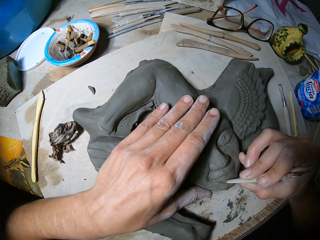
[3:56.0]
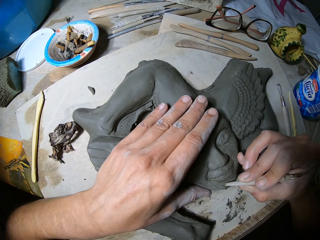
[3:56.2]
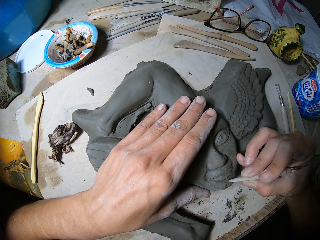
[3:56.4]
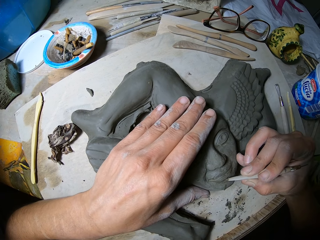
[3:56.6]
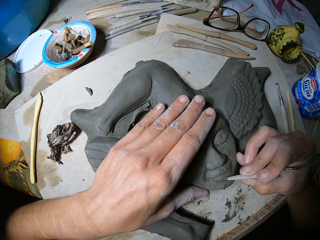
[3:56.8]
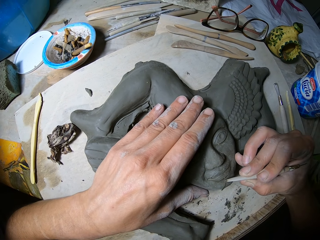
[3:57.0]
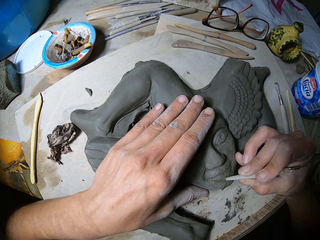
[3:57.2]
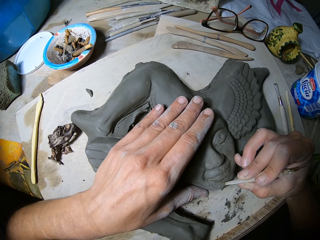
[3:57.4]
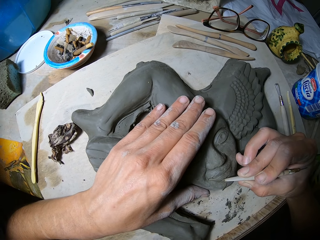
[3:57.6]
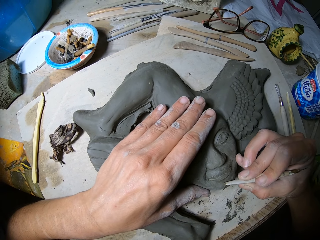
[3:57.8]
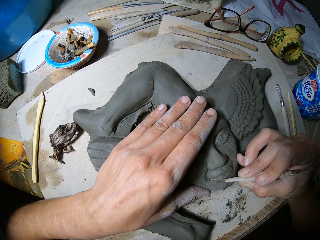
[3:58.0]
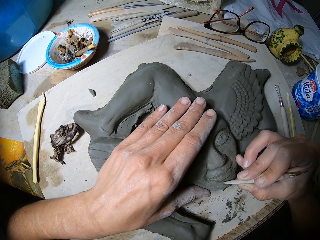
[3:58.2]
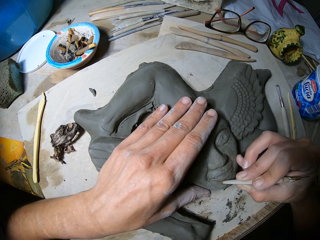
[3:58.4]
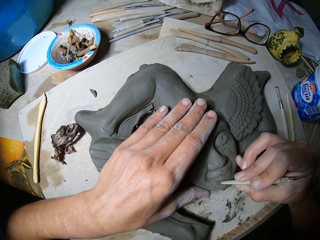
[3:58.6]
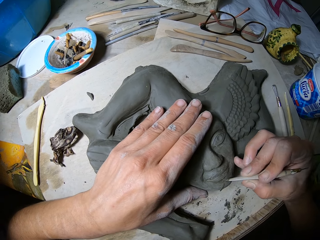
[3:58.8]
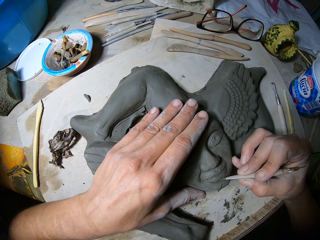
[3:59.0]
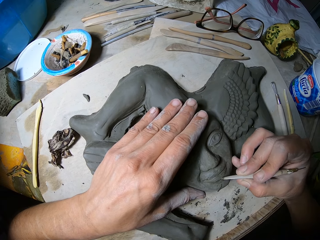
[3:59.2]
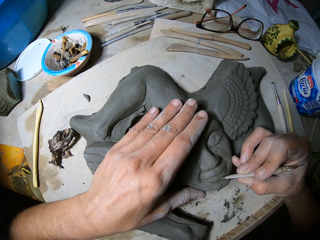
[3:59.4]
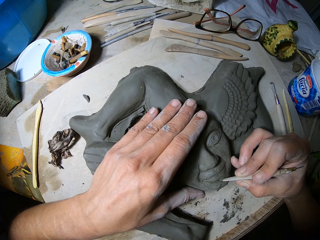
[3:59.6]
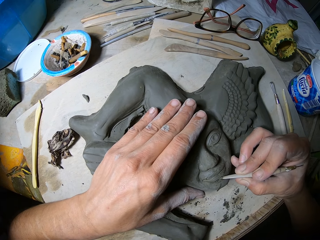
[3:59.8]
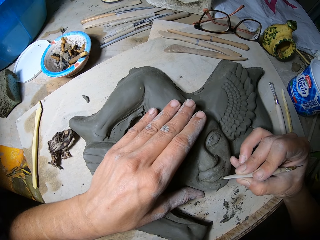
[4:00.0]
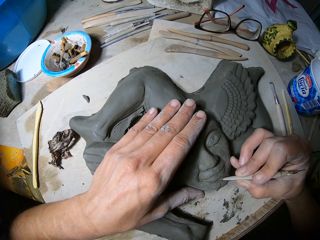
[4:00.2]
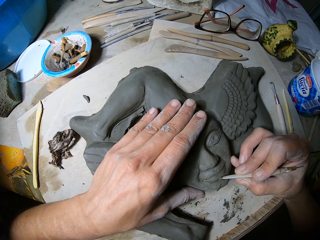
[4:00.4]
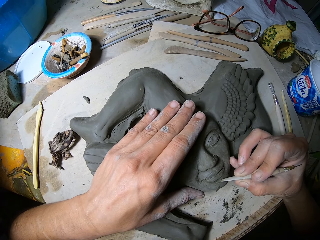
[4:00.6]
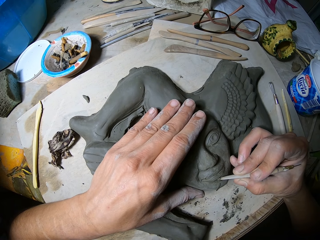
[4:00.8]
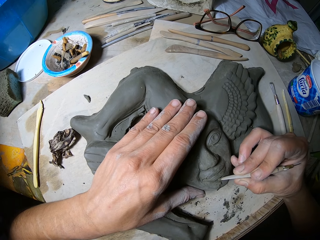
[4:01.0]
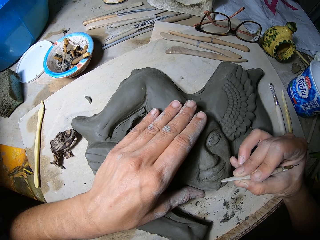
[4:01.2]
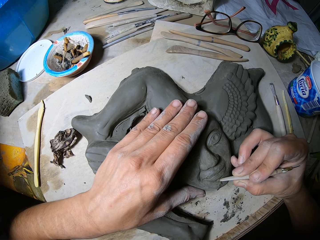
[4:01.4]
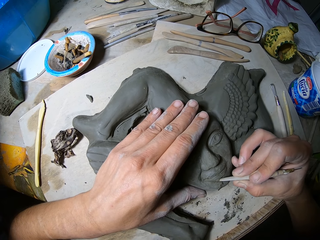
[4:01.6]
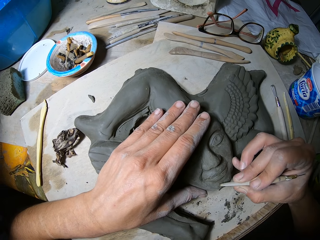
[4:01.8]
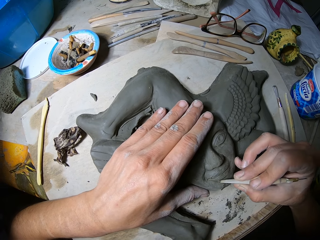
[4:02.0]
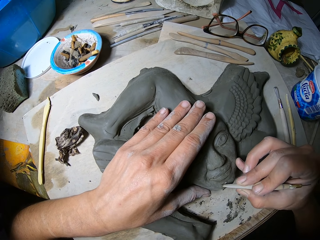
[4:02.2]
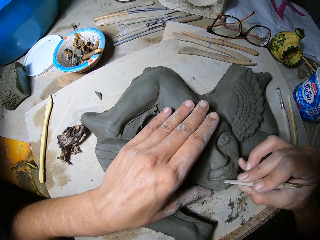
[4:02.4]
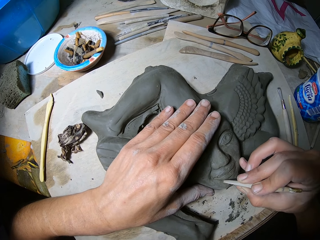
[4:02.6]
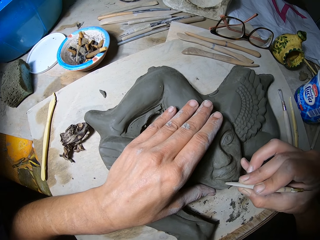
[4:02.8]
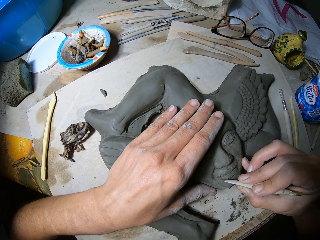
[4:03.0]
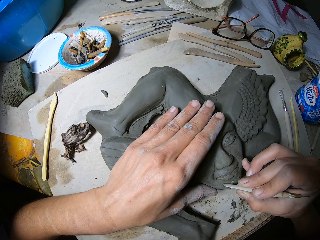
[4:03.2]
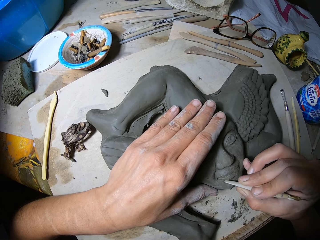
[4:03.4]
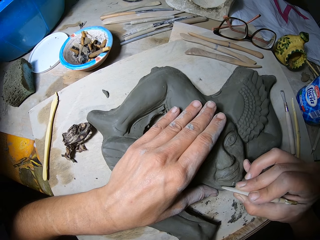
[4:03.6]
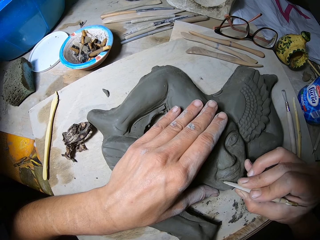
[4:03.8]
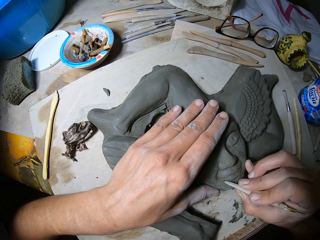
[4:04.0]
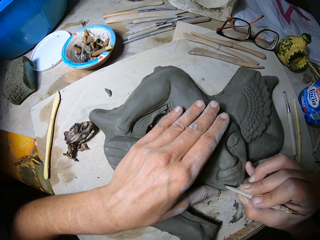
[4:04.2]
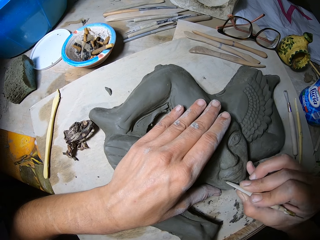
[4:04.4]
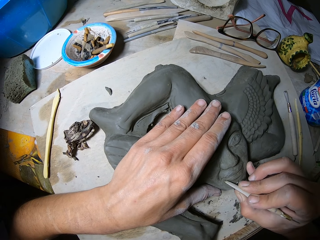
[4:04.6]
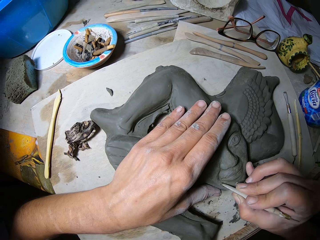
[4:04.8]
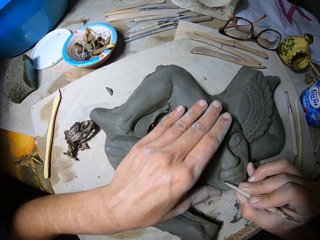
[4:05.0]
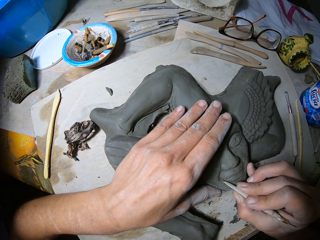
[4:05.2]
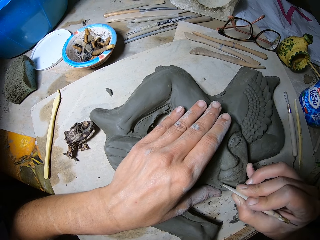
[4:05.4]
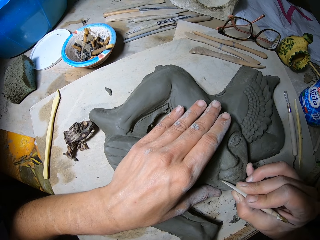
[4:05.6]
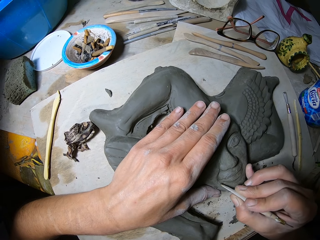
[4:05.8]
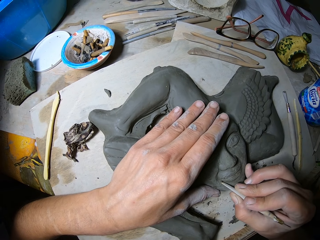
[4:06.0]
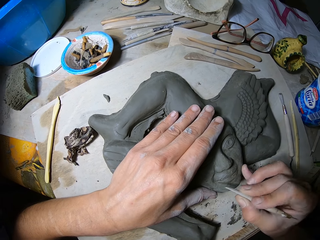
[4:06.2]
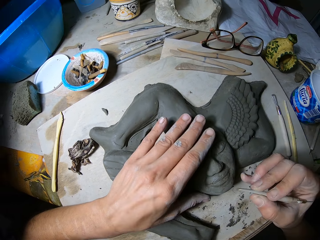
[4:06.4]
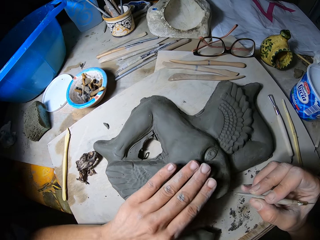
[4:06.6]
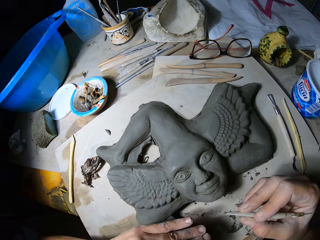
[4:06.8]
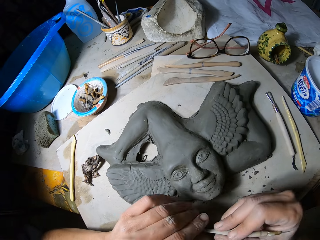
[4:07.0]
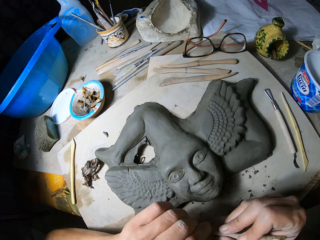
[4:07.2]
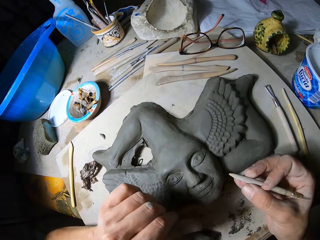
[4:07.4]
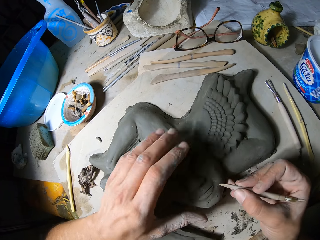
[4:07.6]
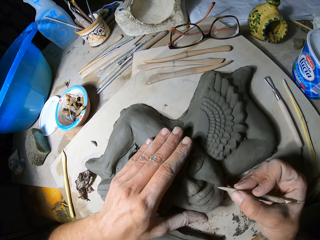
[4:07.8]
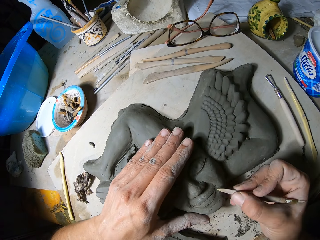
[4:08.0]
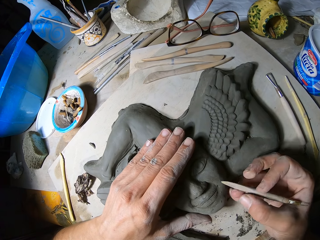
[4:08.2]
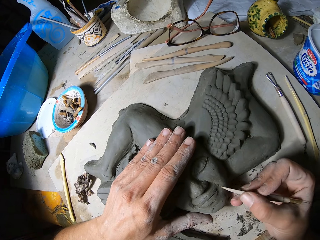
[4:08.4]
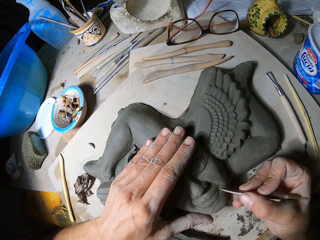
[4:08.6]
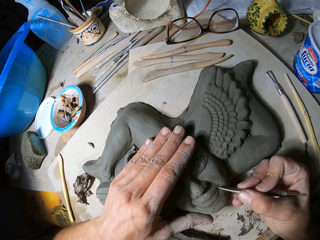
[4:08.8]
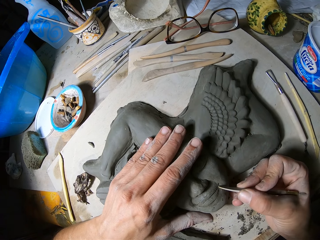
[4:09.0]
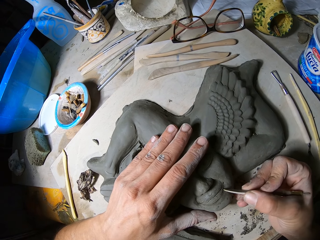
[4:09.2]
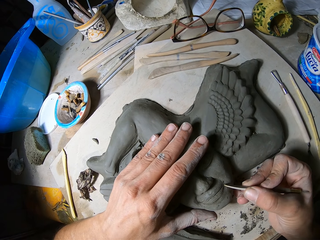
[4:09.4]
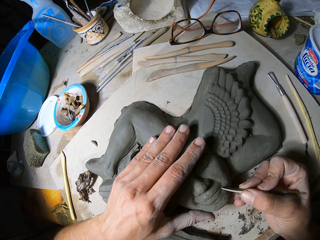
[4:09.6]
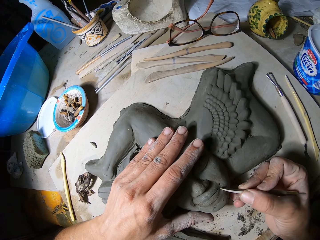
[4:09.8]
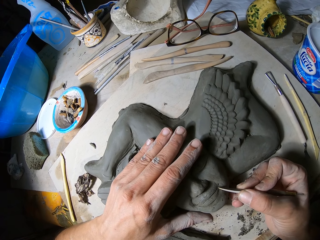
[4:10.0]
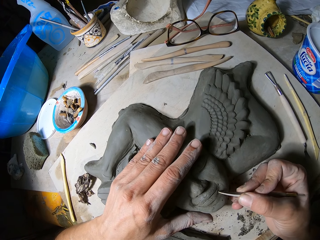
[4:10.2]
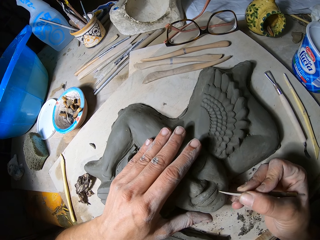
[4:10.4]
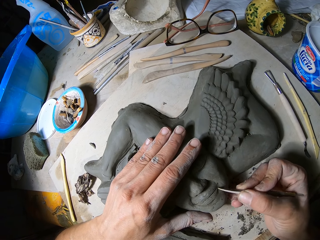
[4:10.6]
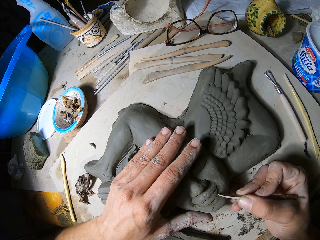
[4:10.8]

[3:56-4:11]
The camera wearer wipes the sculpture on the board with his left hand. He removes clay from the chisel with his left hand. He places his left hand on the sculpture on the board. He carves the mouth area of the sculpture with the chisel in his right hand.

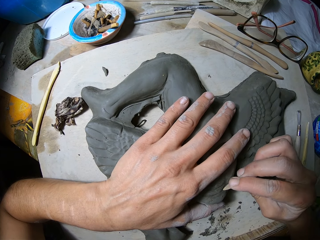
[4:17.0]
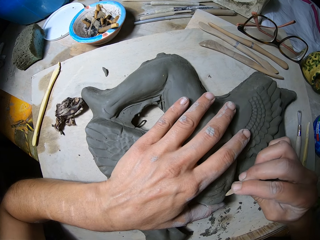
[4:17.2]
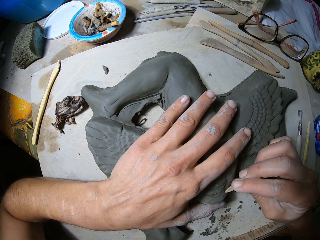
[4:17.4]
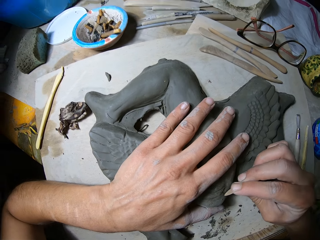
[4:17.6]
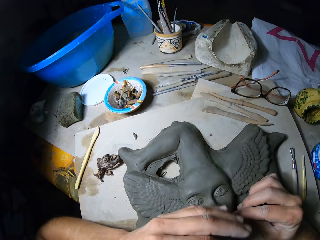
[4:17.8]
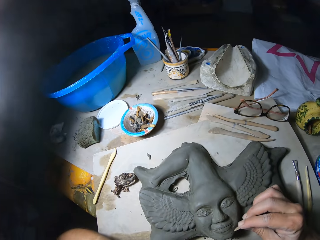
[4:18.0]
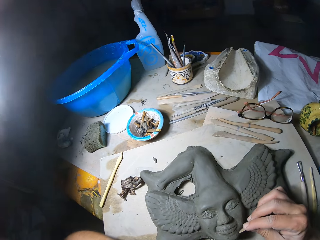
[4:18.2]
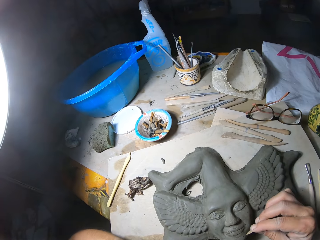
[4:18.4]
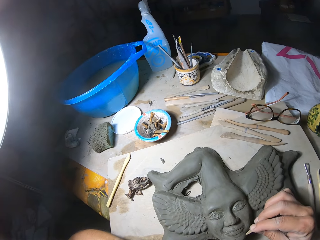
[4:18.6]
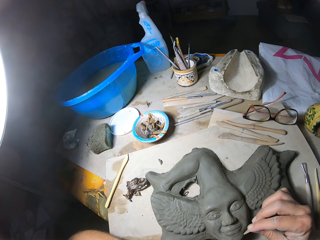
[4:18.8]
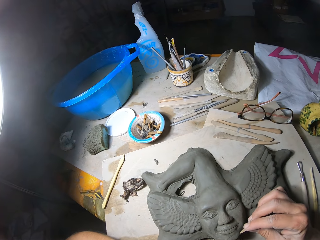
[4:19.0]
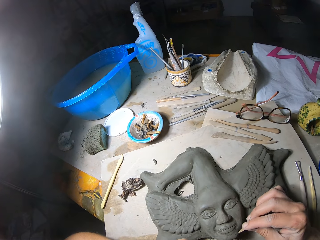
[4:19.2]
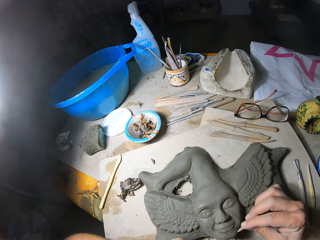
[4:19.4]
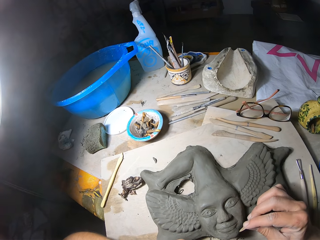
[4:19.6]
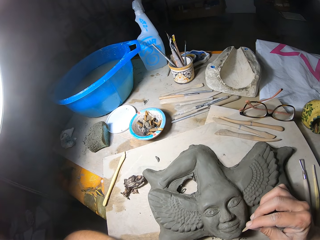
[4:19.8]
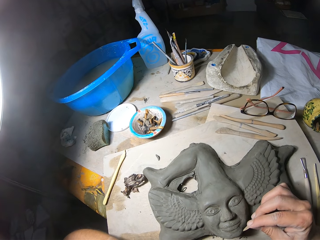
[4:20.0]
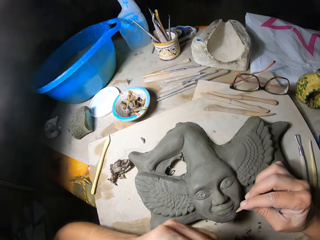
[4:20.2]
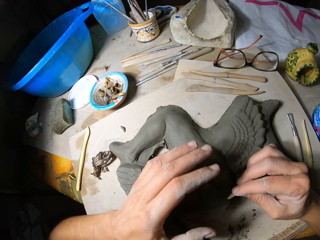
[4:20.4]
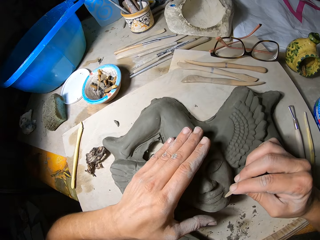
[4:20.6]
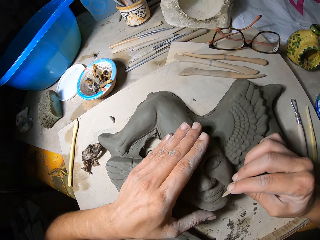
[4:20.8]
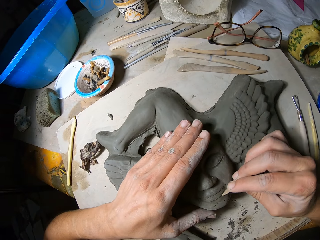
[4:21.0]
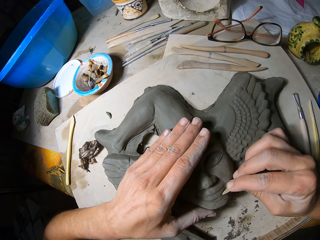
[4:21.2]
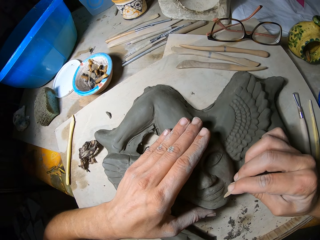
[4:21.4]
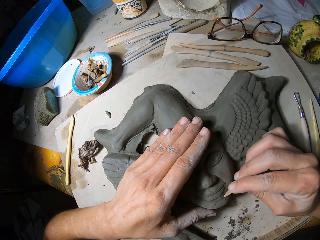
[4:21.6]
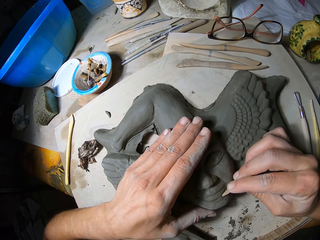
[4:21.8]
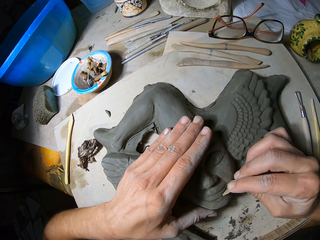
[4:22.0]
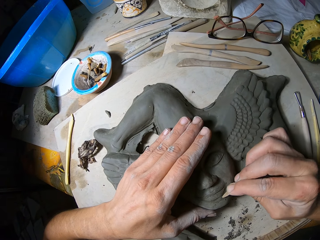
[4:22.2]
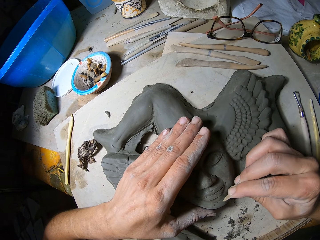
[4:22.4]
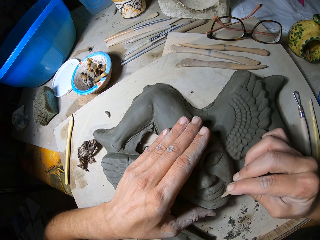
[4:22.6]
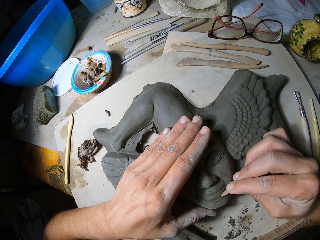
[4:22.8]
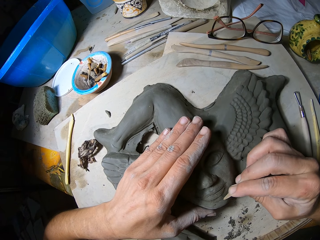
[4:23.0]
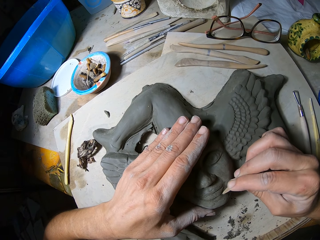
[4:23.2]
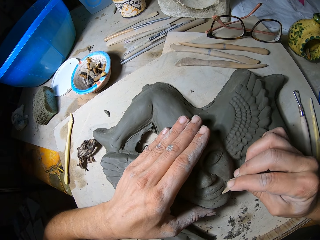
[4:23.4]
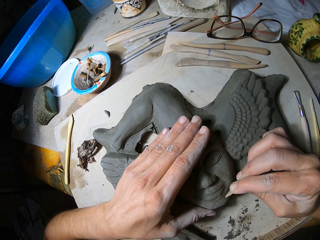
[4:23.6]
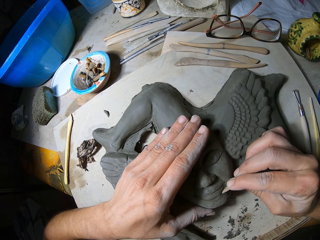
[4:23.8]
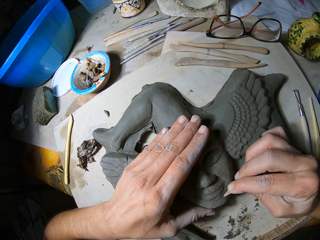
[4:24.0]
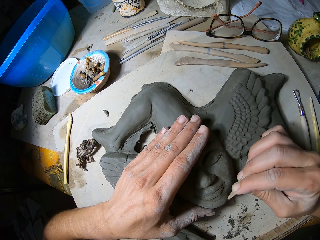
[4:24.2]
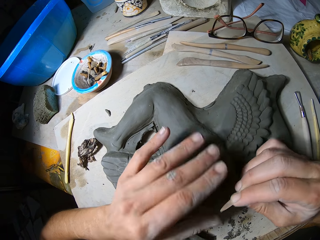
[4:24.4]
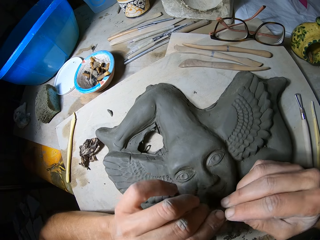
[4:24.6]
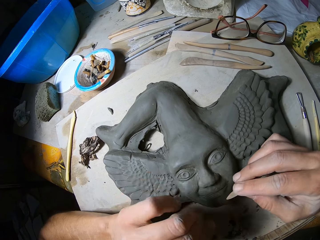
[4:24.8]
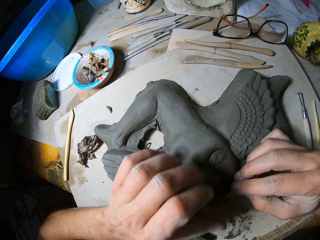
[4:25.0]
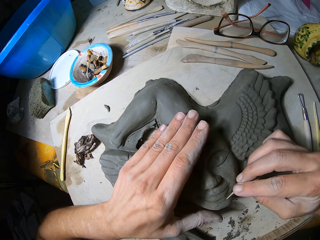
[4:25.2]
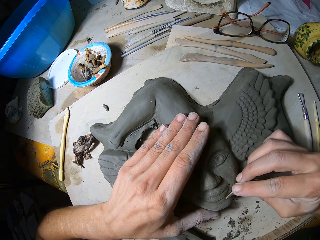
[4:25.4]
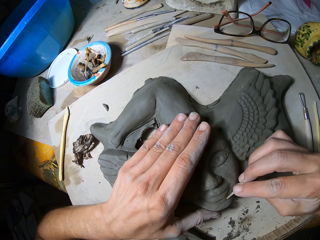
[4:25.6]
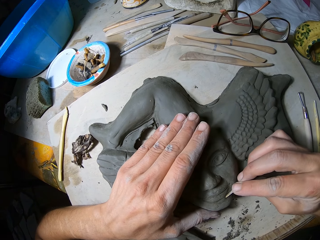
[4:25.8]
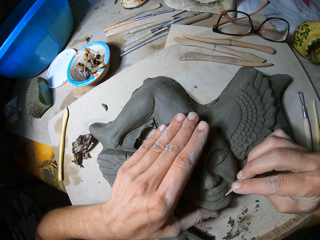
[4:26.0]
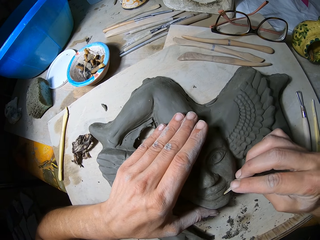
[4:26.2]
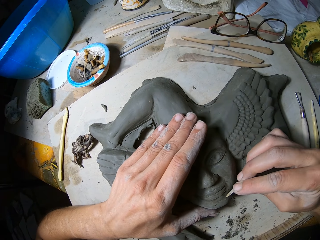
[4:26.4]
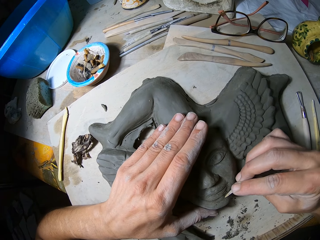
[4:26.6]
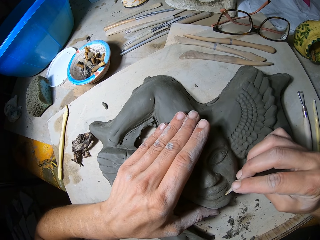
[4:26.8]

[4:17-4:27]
The camera wearer removes excess cement mixture with something. He carves the mouth area of the sculpture with the chisel in his right hand. He places his left hand on the sculpture on the board. He carves the mouth area of the sculpture with the chisel in his right hand. He removes clay from the chisel with his left hand. He places his left hand on the sculpture on the board.
